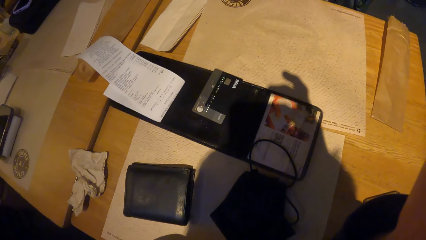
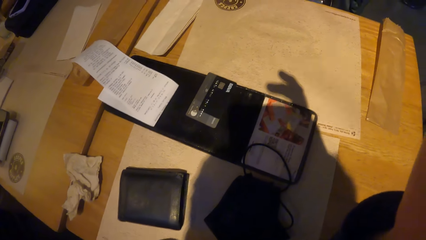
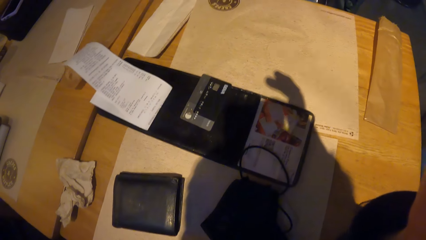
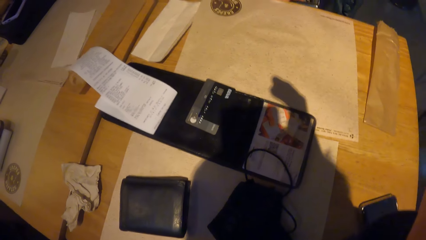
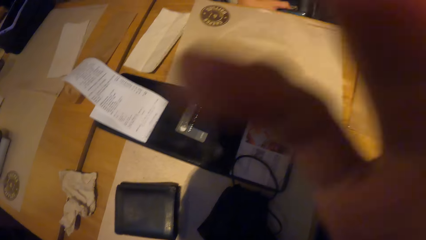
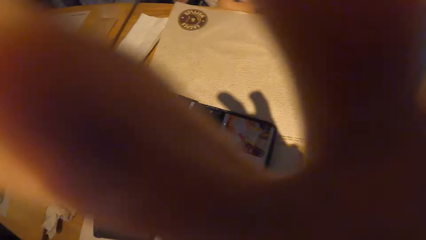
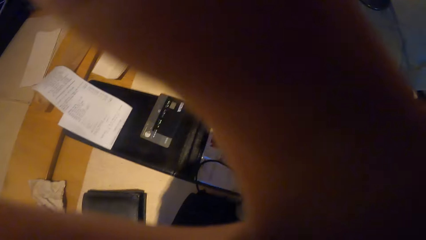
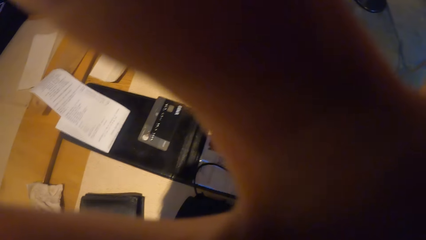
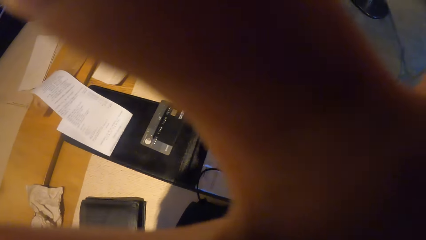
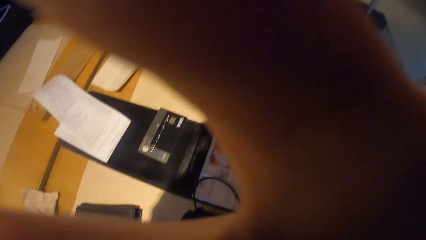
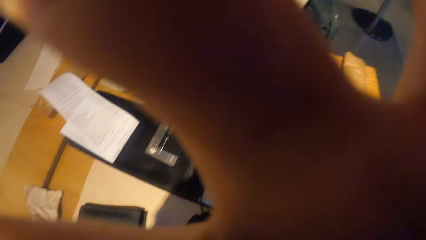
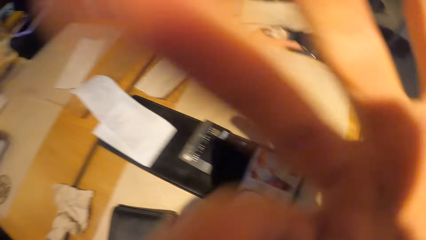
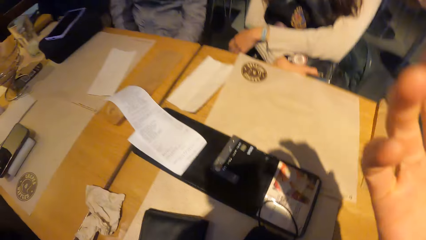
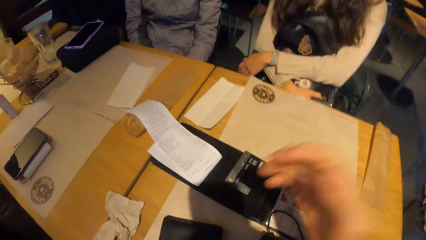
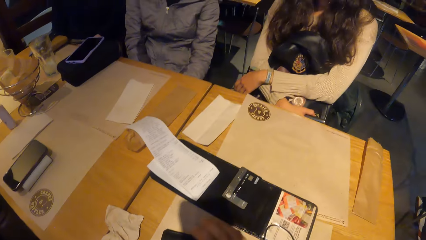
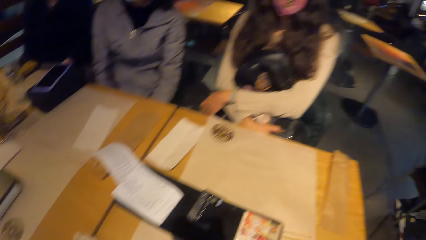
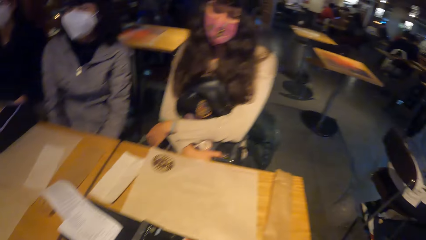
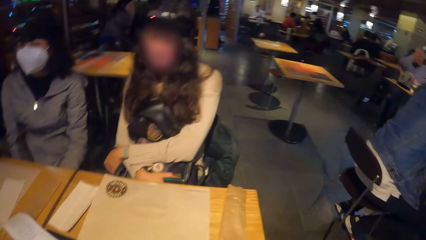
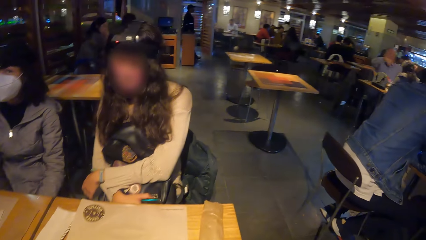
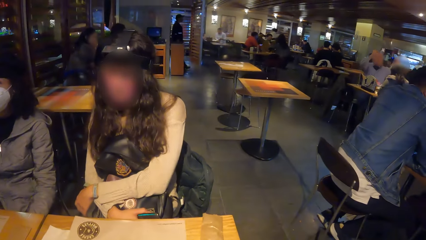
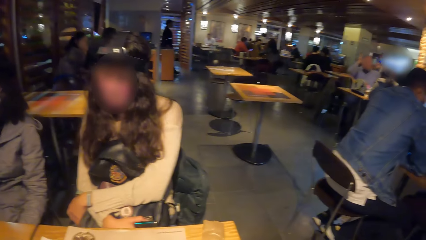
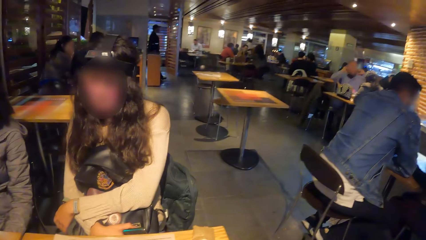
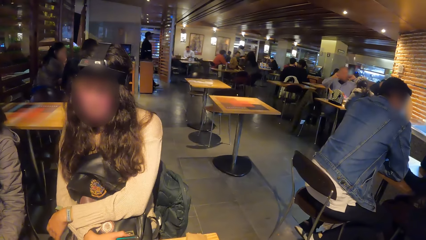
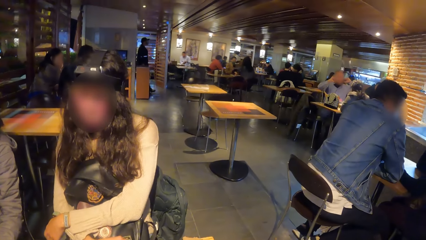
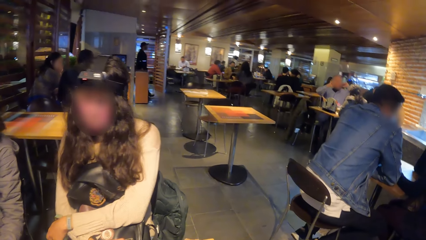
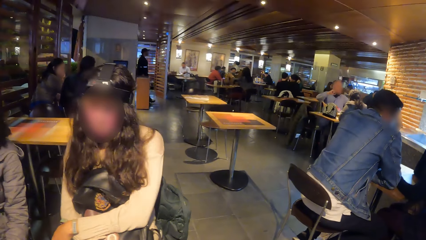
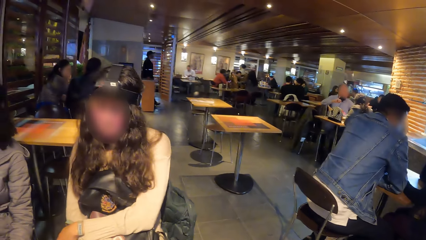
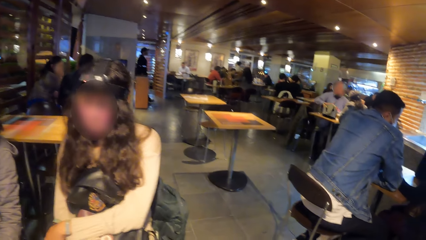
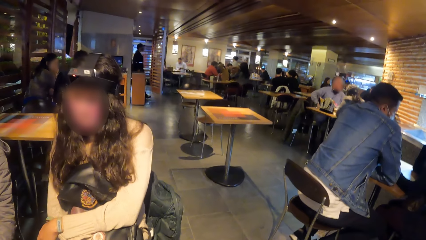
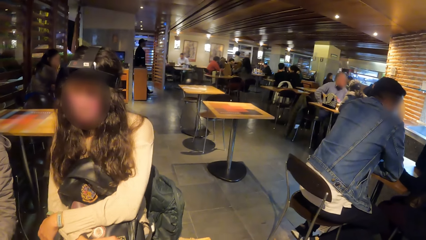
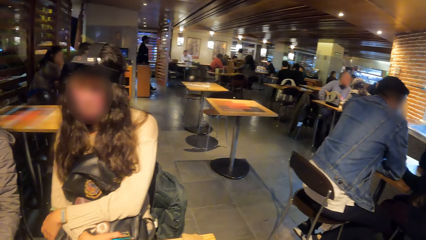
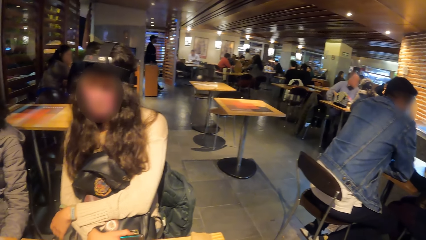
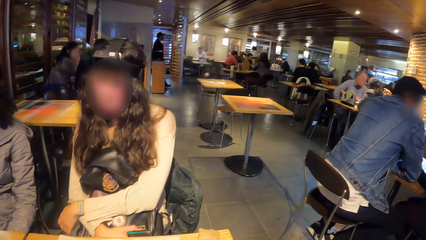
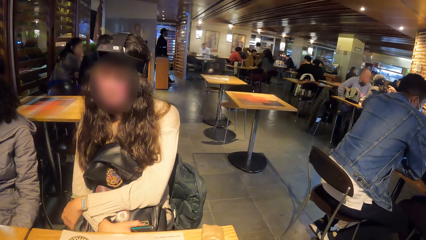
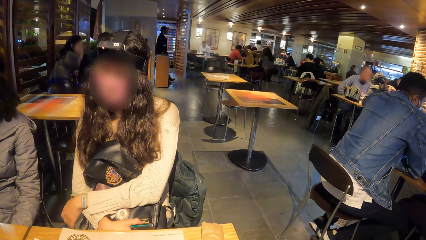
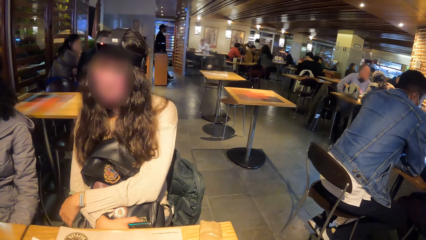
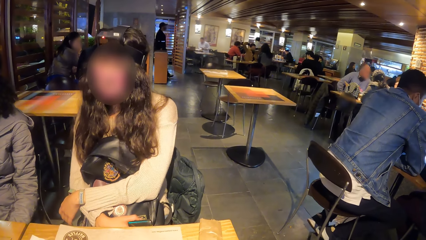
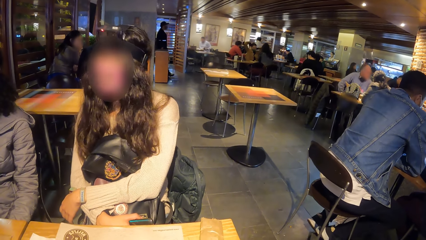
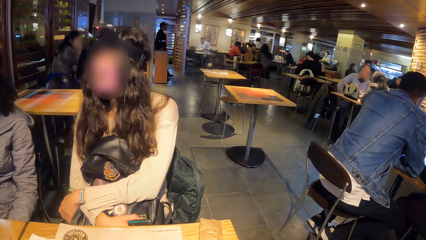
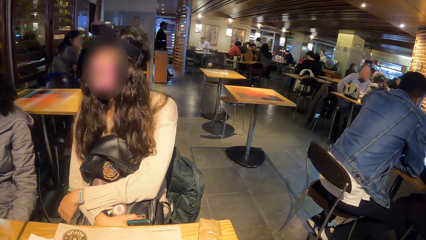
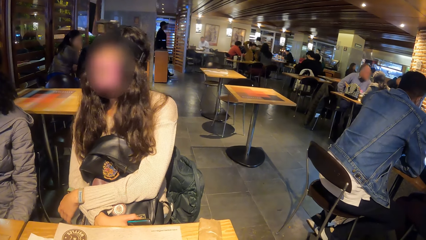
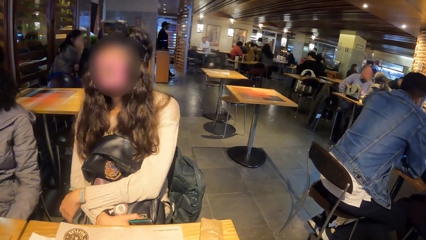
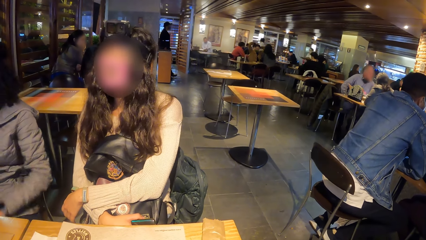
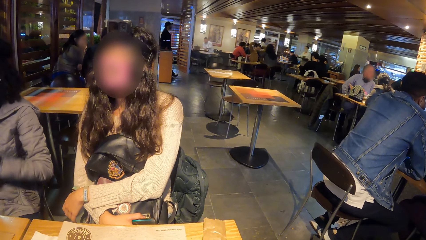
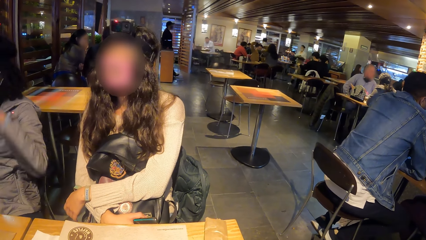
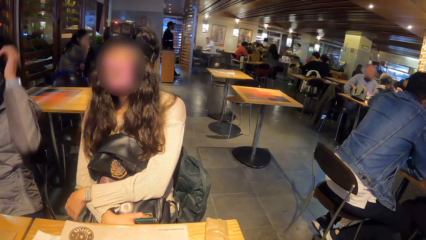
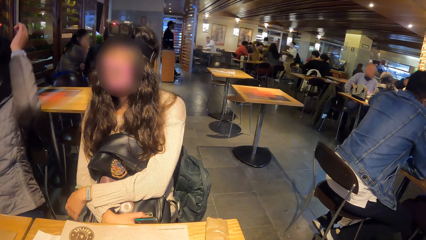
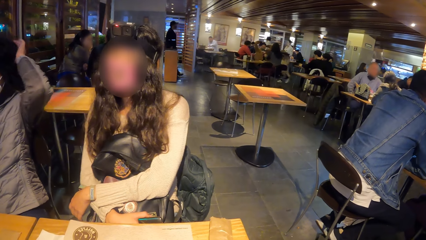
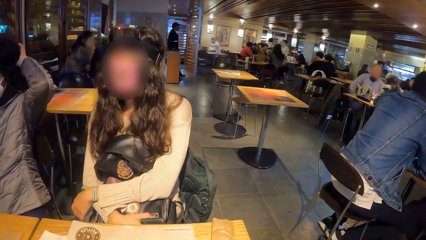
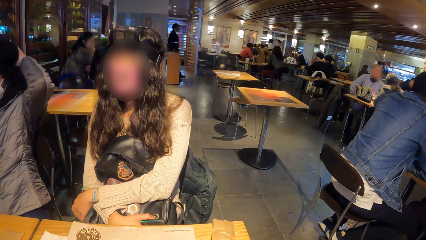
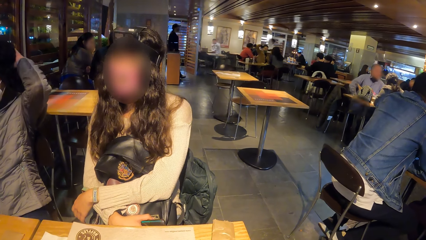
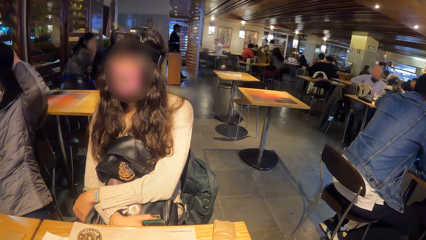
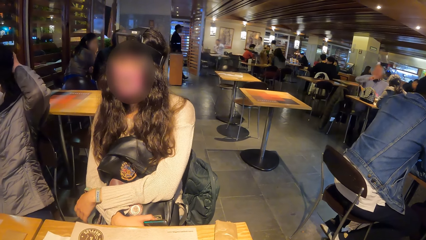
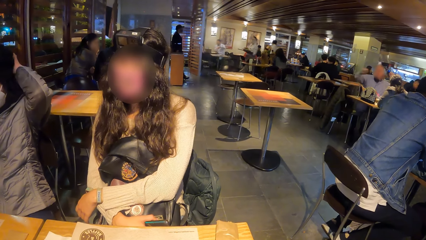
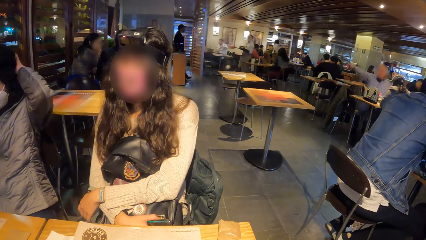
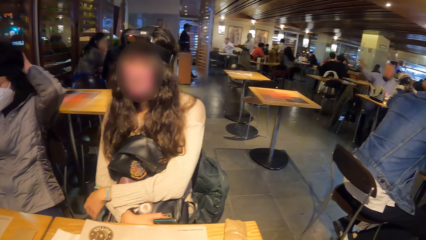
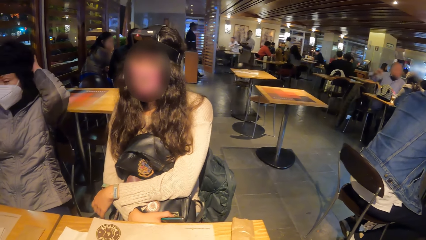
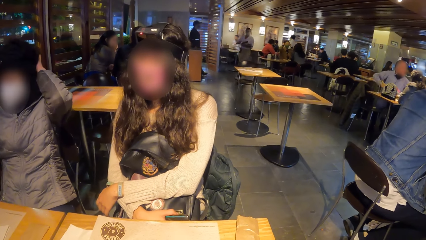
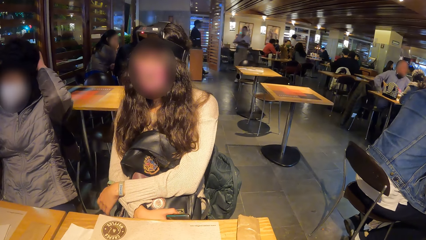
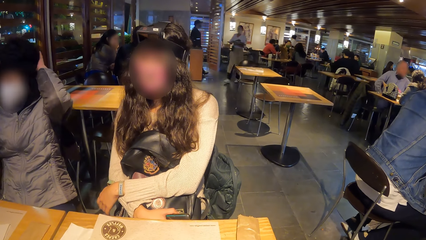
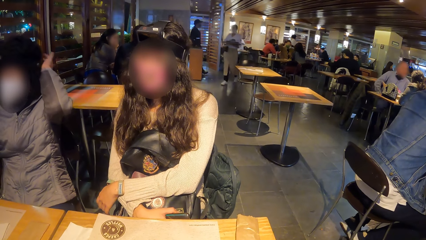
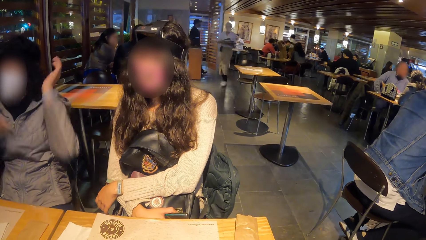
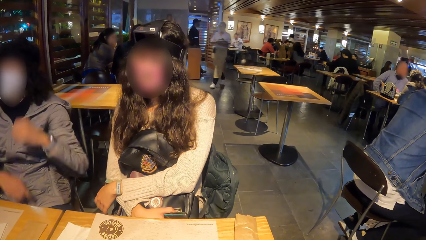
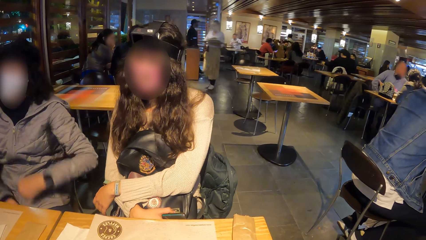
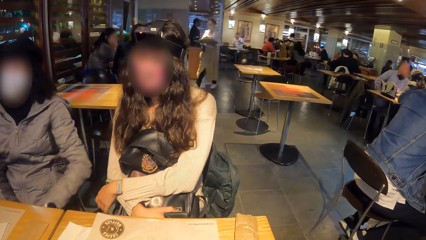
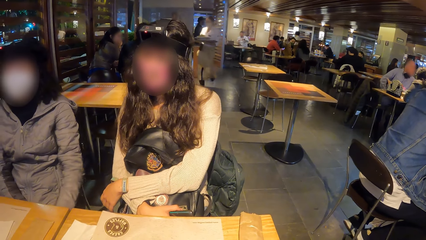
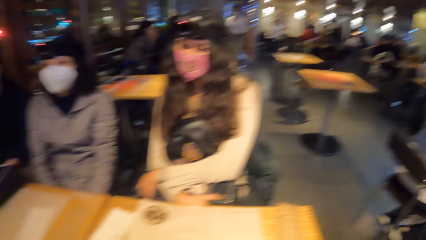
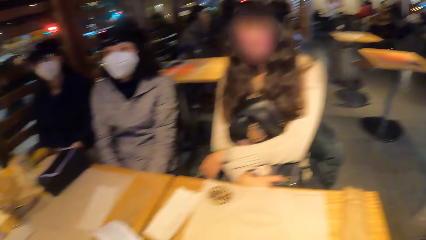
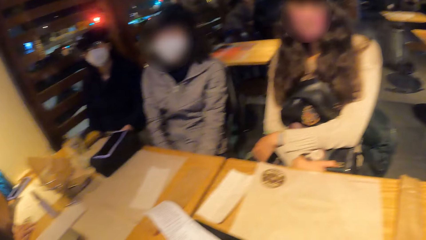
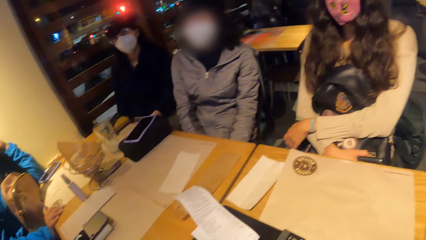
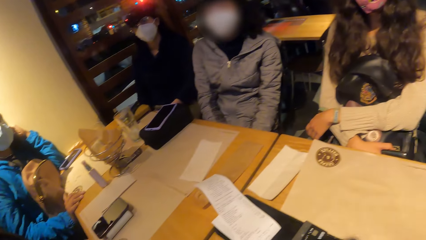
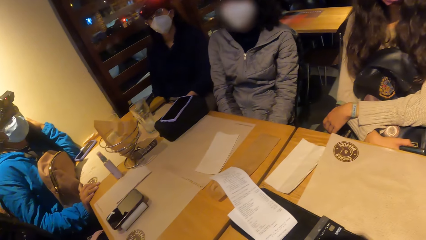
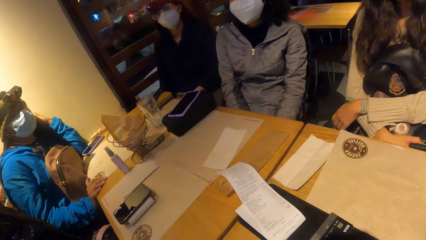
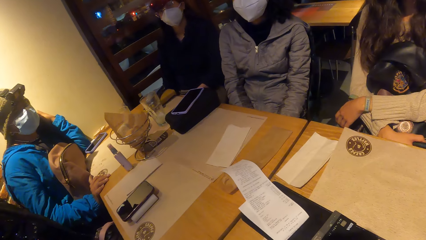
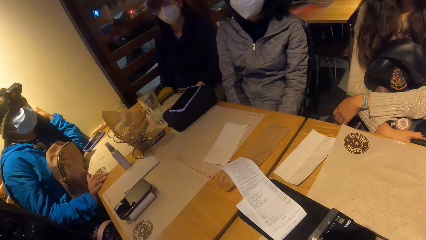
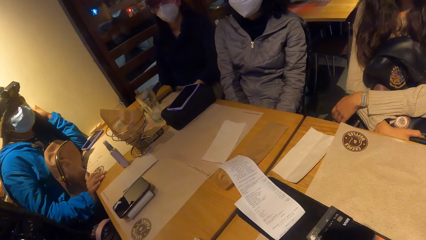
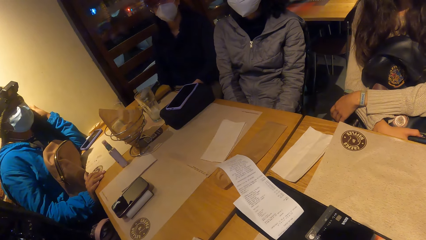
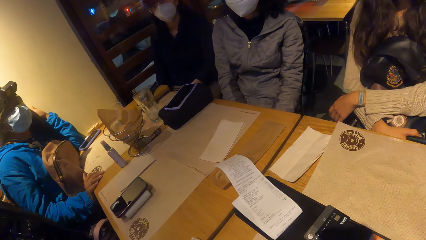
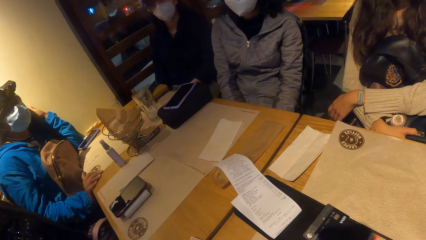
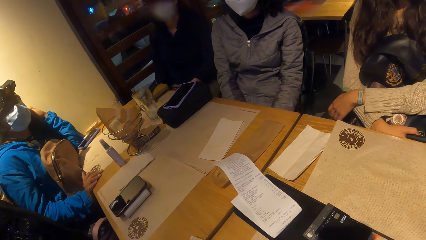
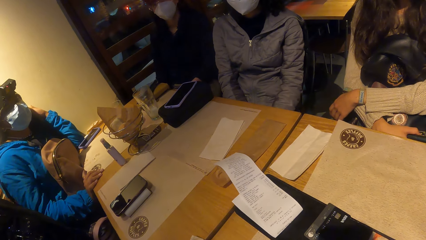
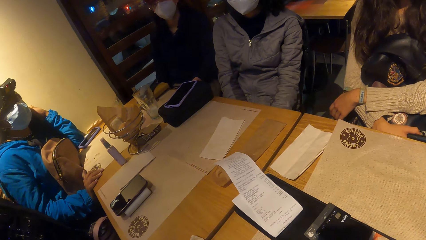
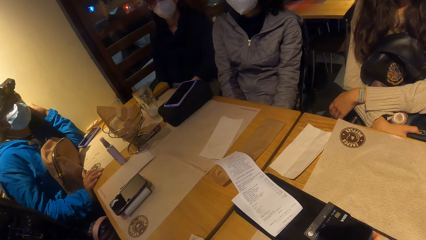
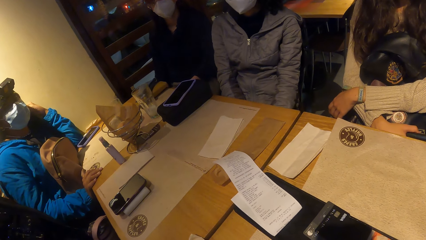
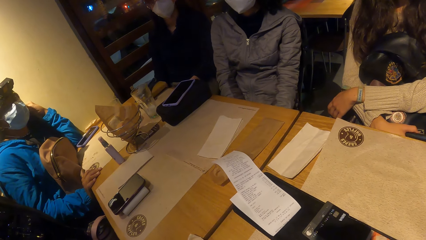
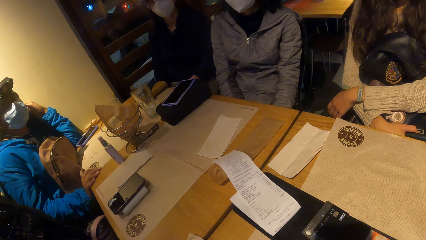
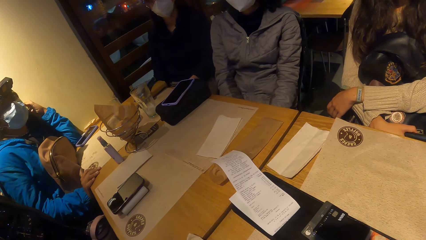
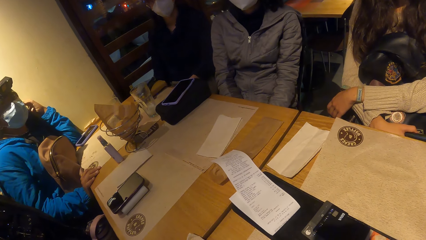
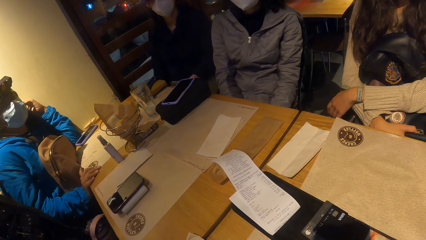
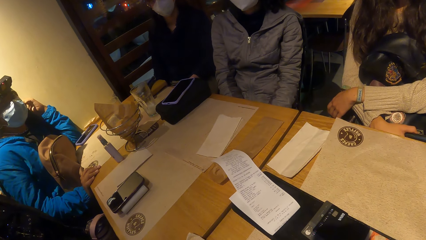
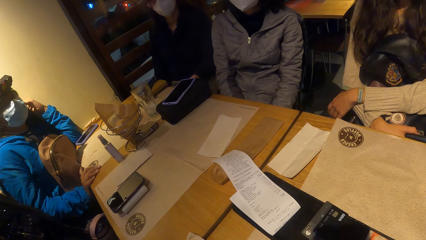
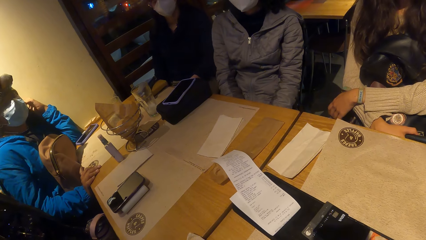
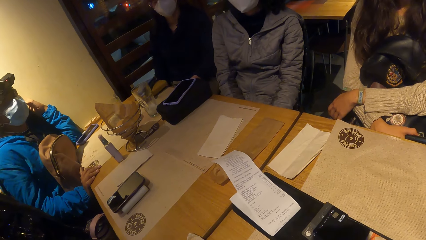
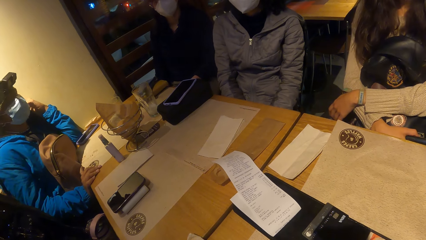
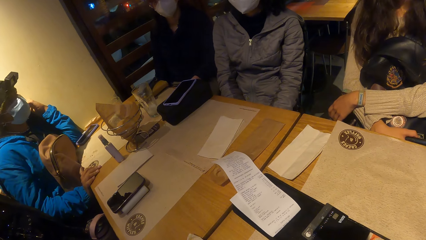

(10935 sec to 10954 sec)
The camera wearer touches her face with her right hand. She fixes a camera on her head. She looks through a restaurant. A woman converses with the camera wearer. Another woman touches her head with her left hand. A third woman touches her hair and lowers her hands. A fourth woman converses with the camera wearer.
